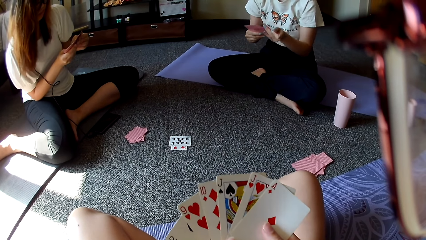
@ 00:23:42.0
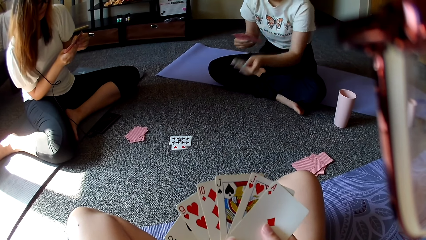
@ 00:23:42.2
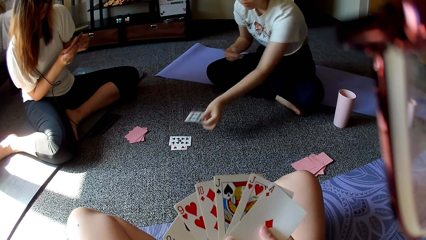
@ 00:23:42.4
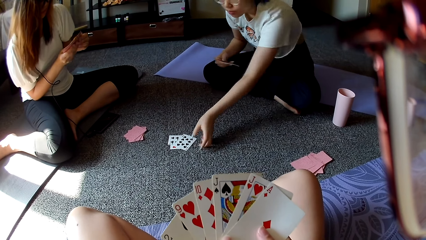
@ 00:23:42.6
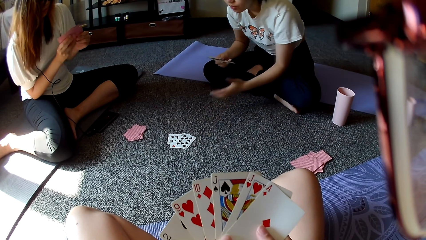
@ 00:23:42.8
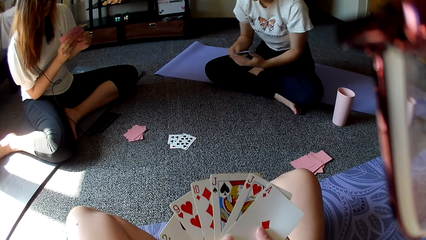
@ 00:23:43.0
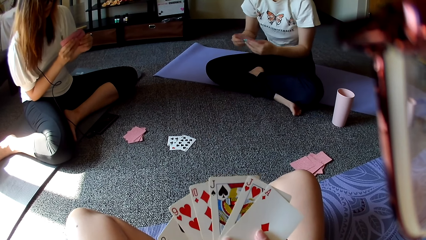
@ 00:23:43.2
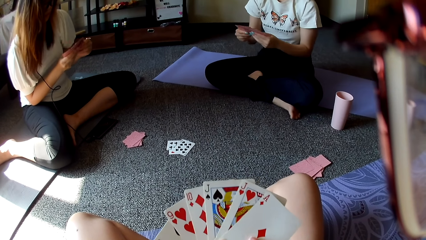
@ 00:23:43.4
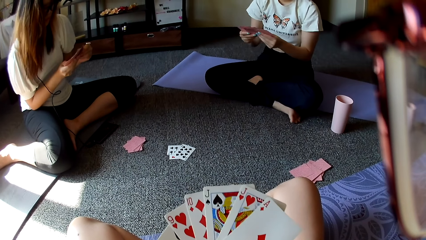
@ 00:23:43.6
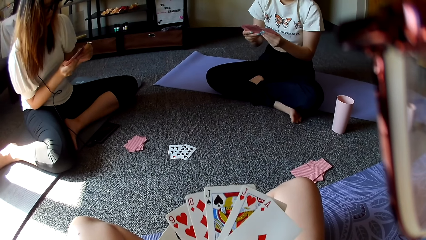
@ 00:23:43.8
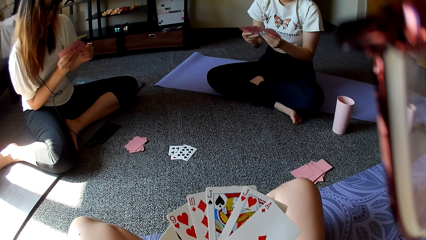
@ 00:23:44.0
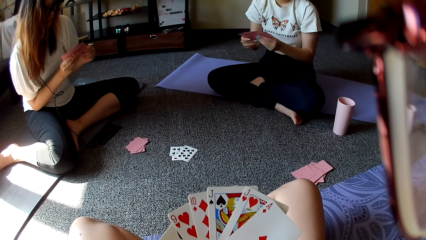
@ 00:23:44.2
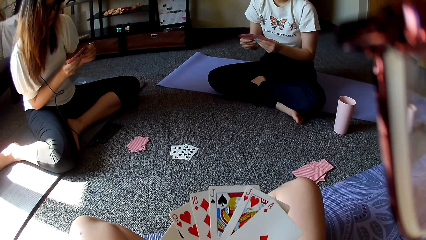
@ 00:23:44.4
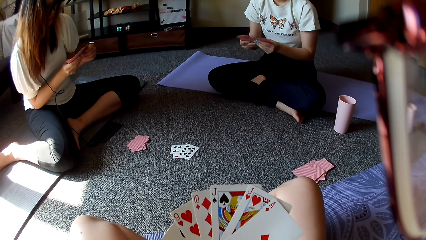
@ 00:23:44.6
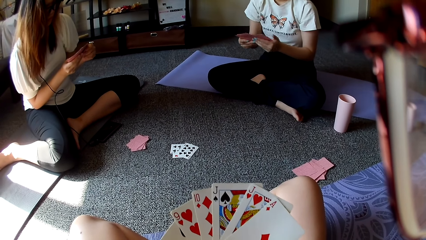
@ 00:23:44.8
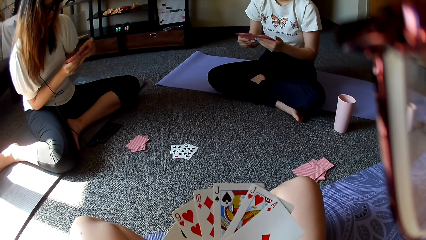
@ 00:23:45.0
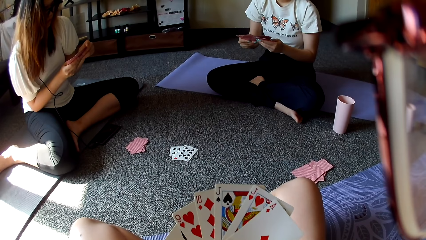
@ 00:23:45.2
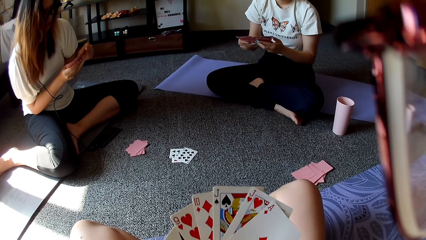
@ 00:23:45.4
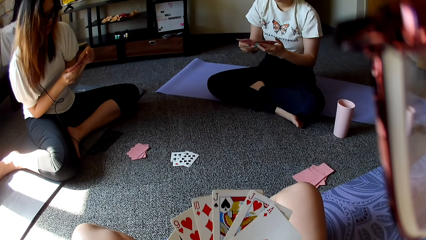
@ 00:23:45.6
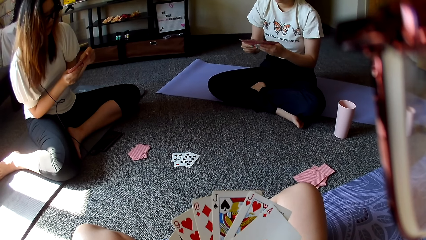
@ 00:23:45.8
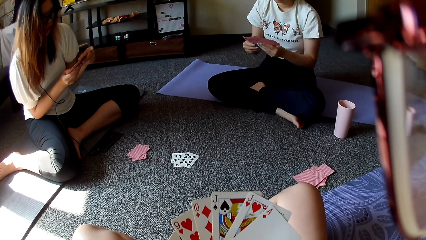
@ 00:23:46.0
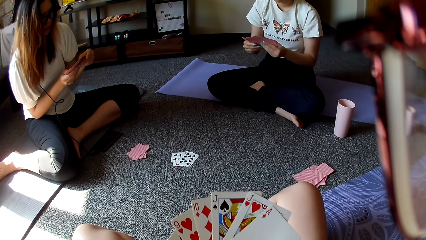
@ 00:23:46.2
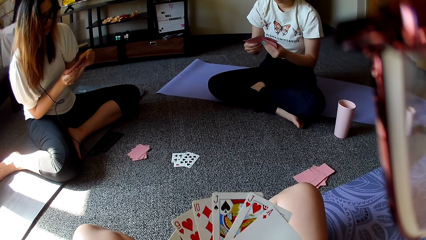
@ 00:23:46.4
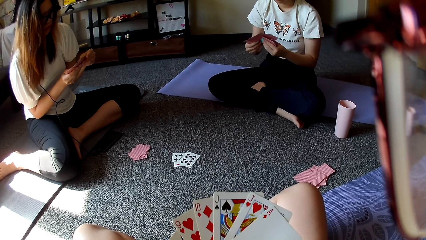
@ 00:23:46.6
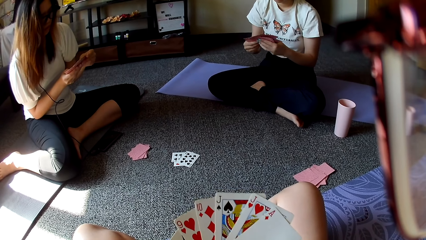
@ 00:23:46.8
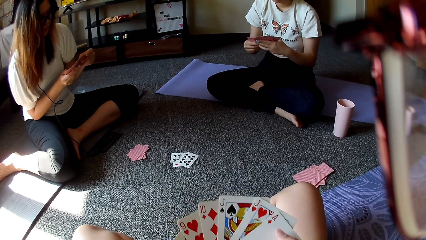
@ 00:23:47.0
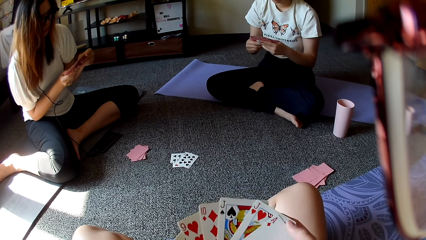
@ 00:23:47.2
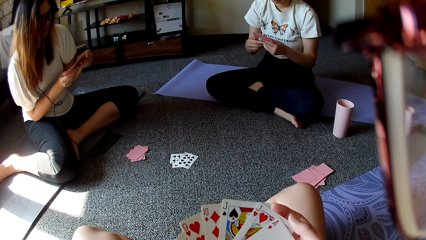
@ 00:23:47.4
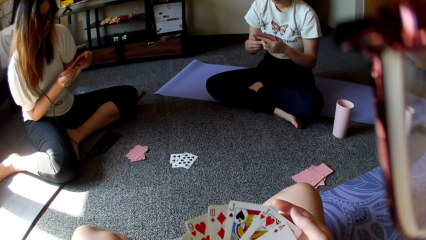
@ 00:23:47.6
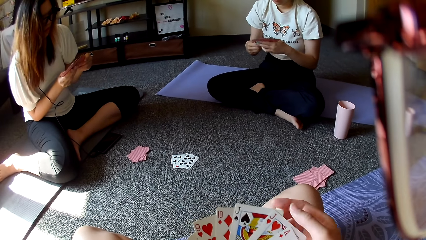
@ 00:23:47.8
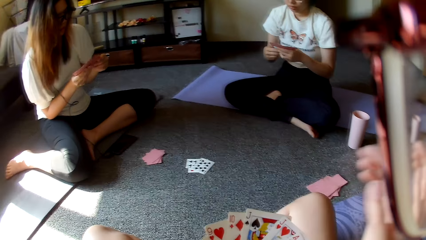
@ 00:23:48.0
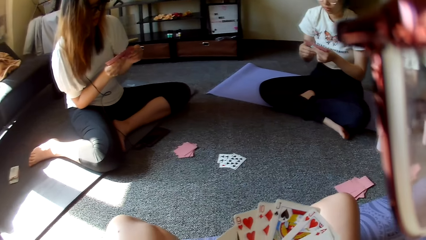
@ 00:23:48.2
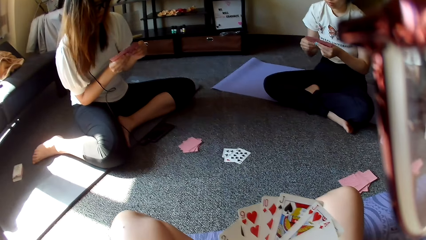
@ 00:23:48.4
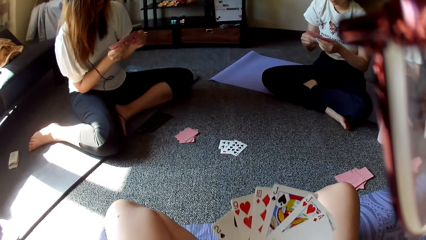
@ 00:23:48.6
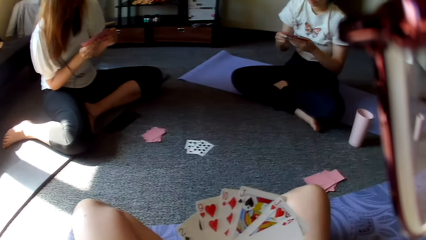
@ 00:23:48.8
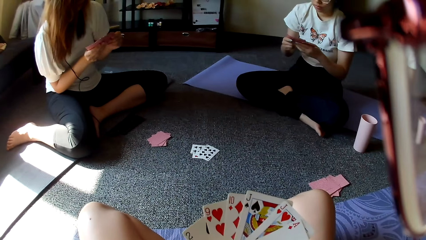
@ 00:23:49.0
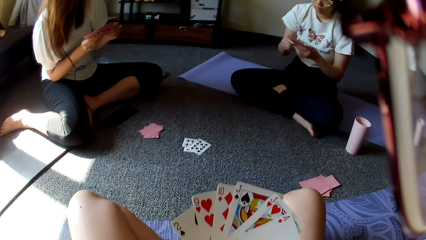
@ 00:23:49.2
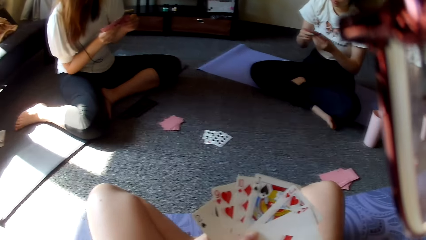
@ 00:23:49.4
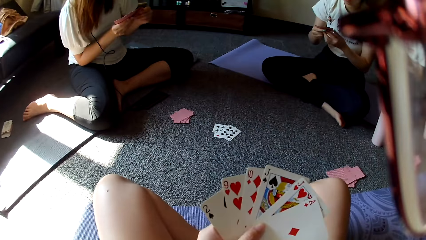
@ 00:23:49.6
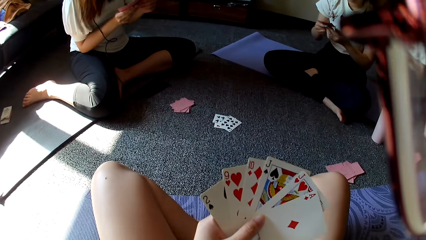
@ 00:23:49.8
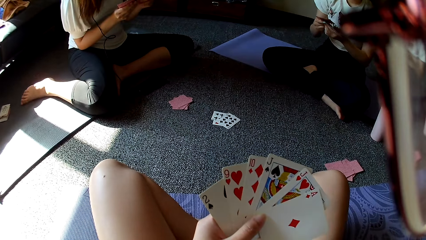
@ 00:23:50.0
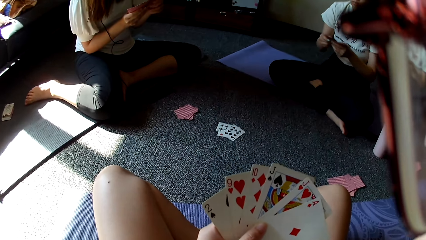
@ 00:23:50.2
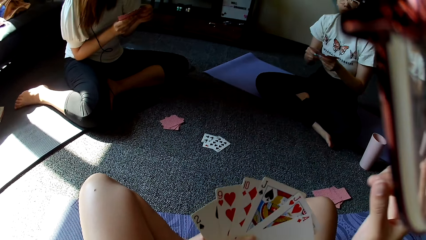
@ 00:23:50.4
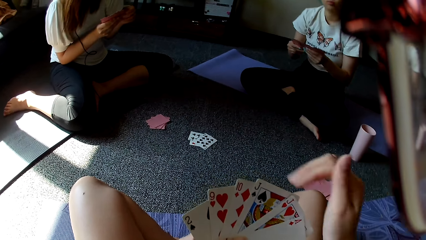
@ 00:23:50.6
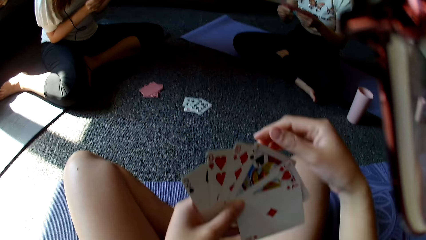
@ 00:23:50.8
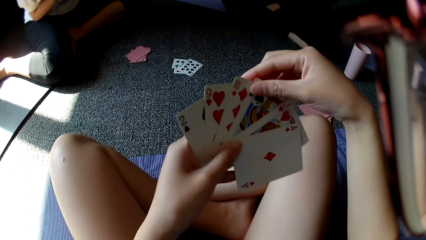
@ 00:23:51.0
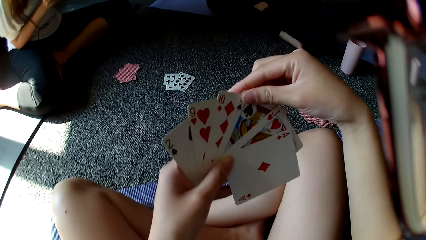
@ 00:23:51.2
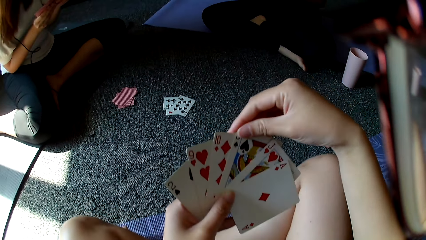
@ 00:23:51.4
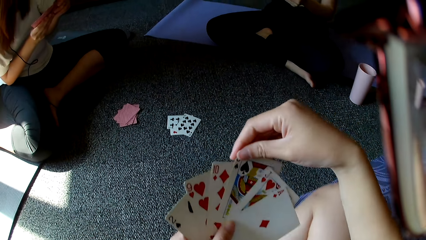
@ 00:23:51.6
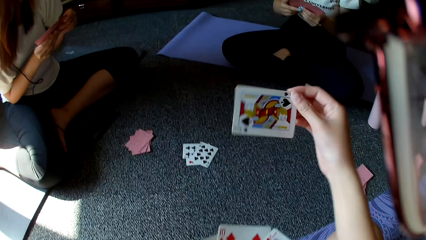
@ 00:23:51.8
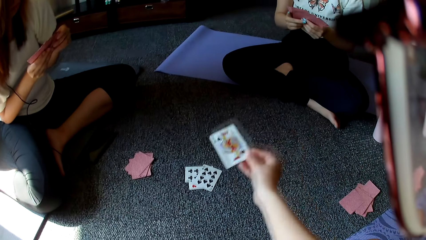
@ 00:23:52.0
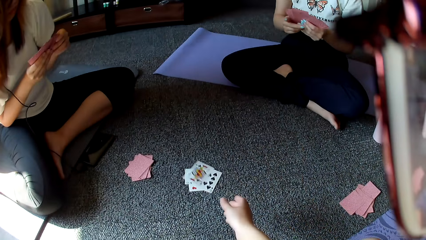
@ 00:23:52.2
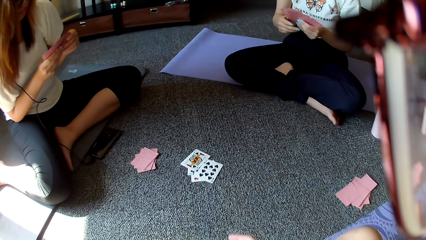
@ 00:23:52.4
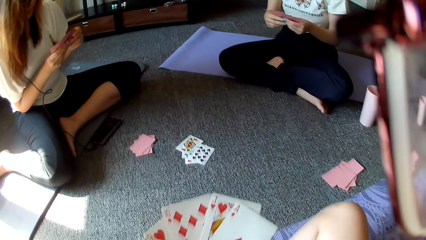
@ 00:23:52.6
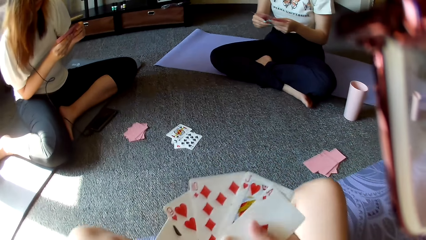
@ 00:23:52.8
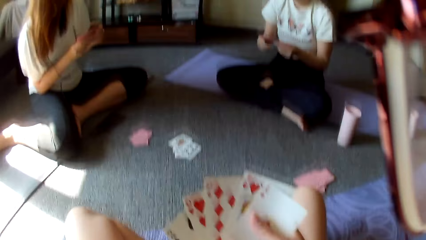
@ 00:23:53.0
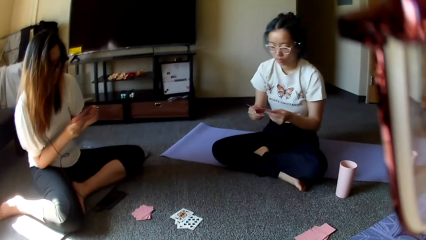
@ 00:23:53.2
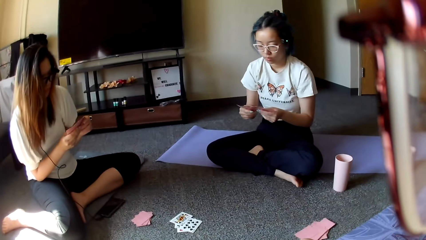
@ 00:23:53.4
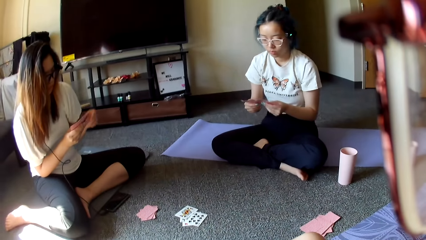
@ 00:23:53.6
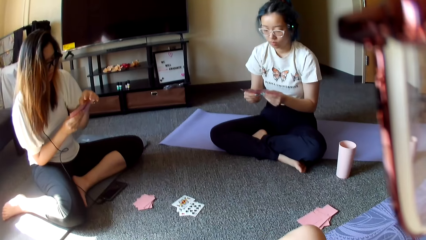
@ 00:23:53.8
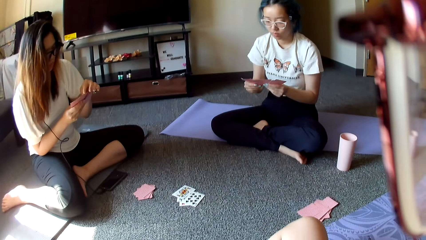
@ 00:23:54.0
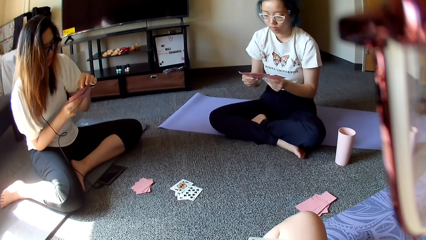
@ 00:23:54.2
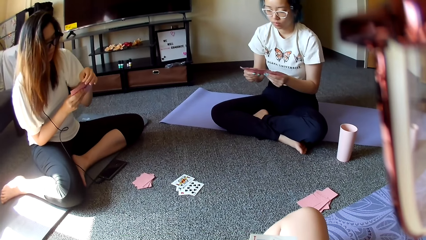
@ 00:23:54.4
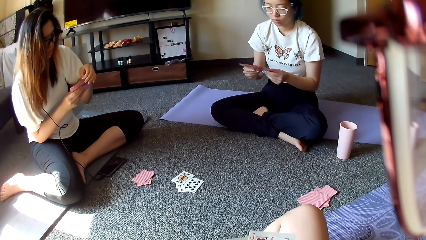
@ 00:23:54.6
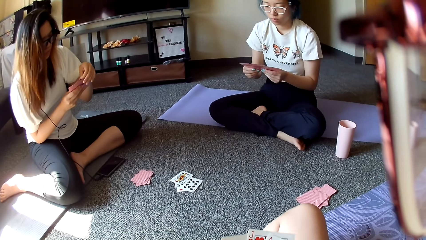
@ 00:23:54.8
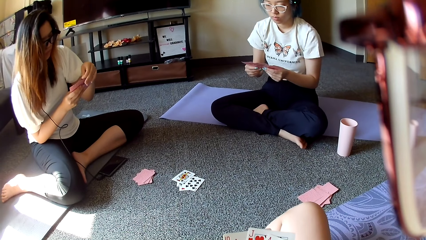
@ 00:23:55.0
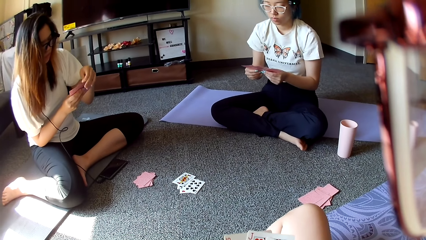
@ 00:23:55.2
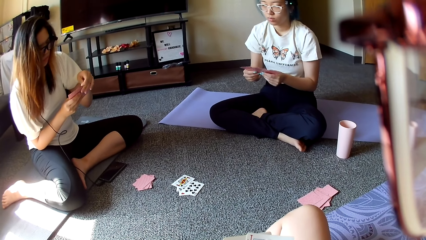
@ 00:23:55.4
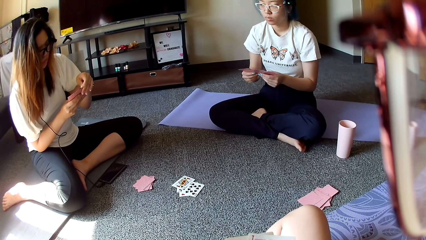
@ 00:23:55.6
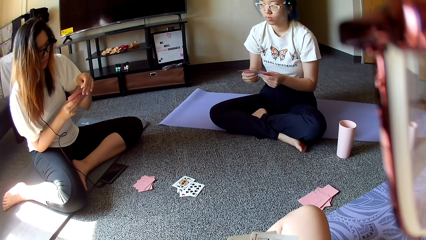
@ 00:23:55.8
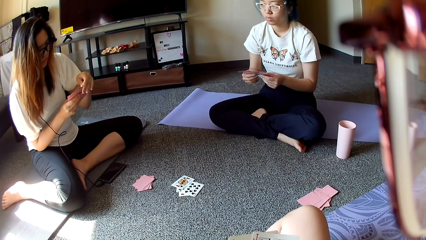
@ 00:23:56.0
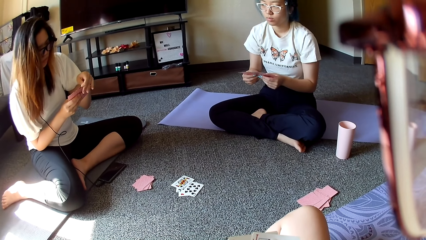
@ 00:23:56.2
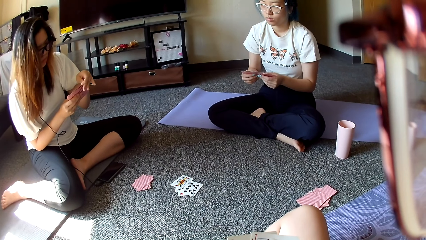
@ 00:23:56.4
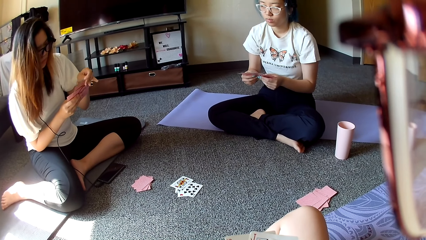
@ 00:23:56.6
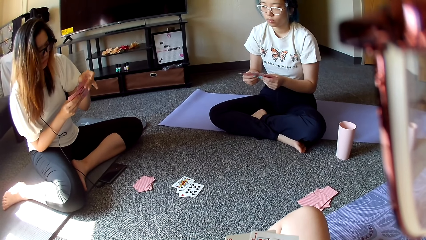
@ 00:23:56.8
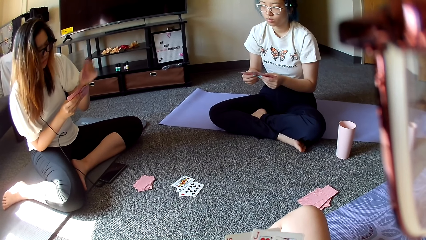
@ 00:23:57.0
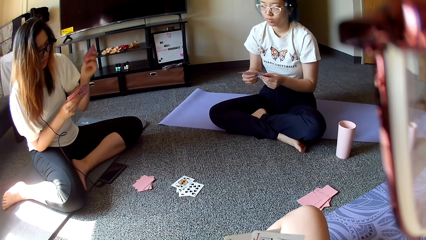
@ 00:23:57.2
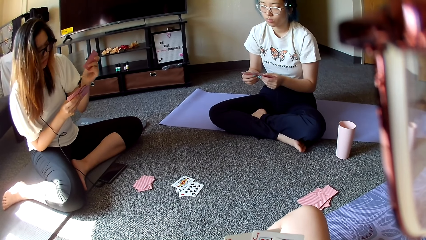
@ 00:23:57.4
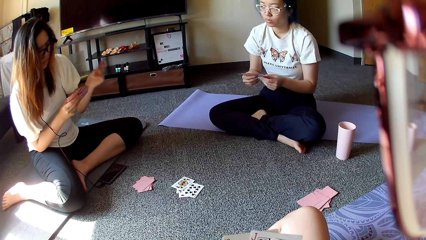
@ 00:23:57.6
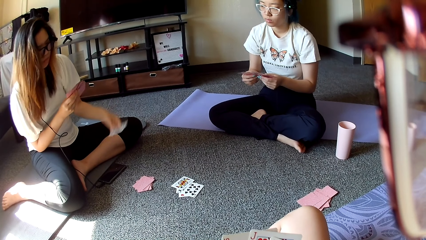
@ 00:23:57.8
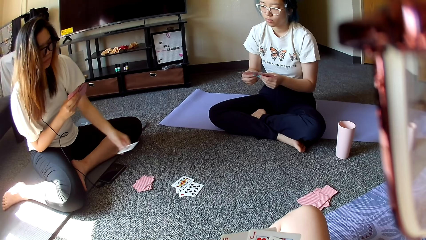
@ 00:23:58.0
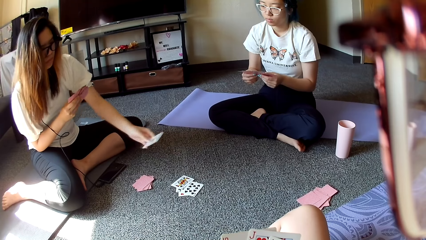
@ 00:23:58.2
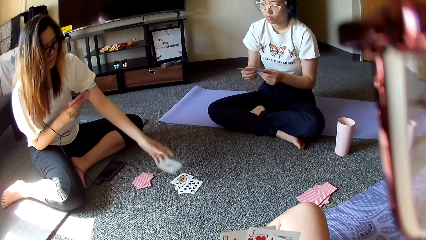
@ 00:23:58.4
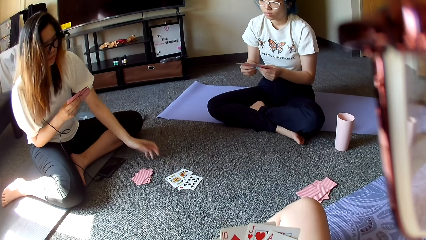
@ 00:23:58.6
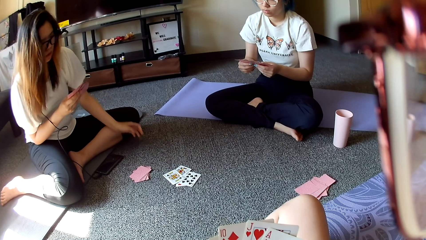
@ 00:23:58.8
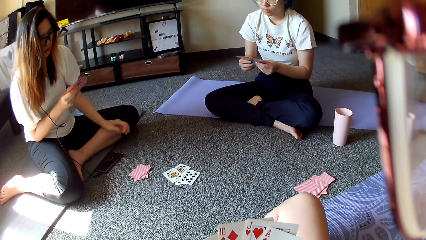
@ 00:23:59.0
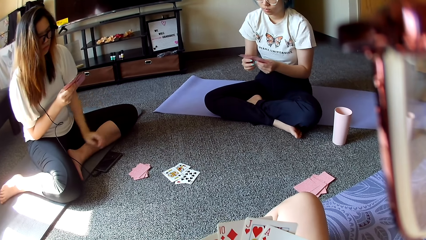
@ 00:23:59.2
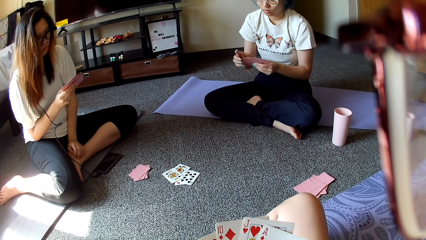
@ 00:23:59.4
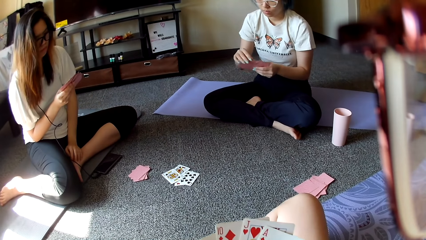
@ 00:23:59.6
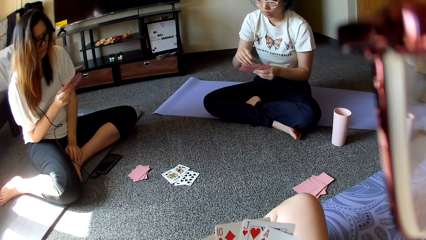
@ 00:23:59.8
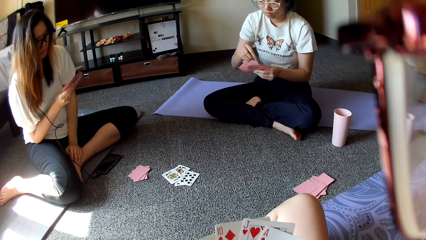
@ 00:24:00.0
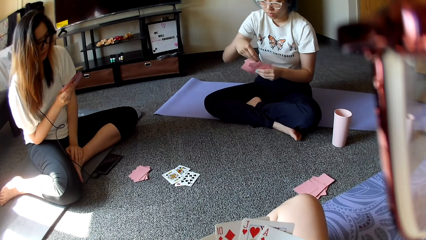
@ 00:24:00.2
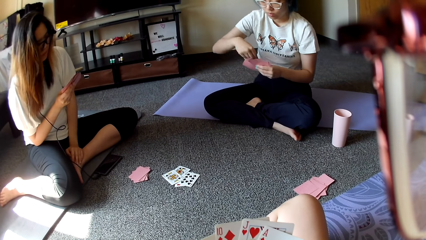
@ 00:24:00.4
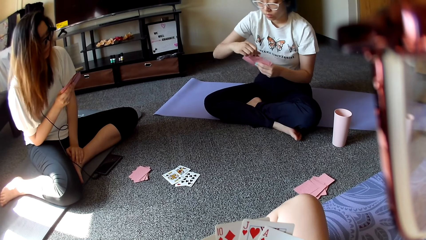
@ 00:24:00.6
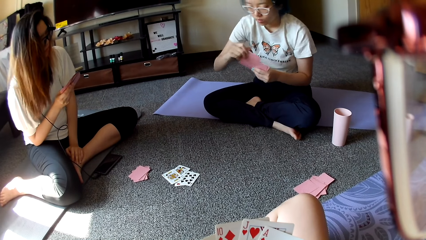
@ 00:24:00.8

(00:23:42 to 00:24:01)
A person puts the card down. The camera wearer puts the card down. Another person puts the card down.
